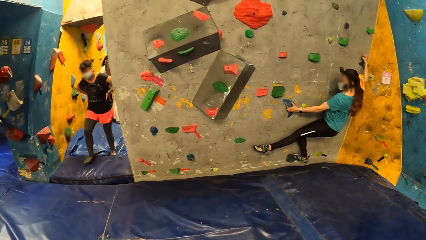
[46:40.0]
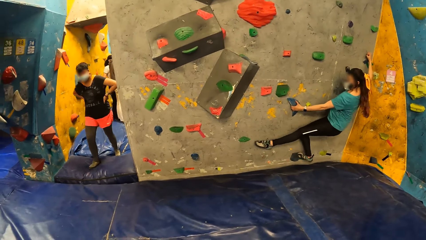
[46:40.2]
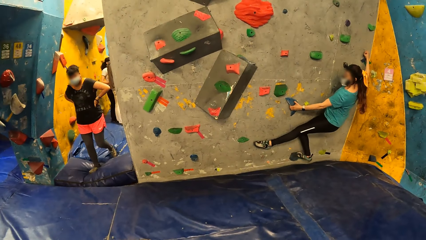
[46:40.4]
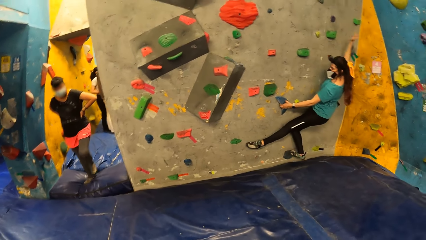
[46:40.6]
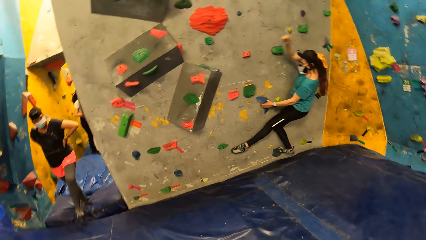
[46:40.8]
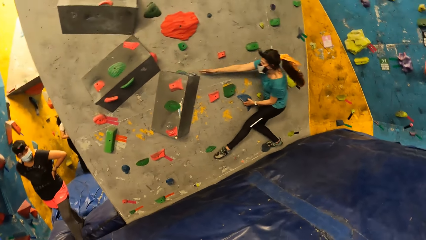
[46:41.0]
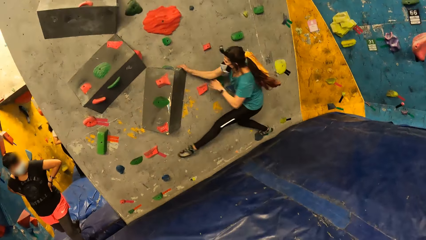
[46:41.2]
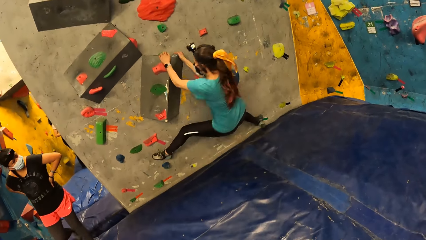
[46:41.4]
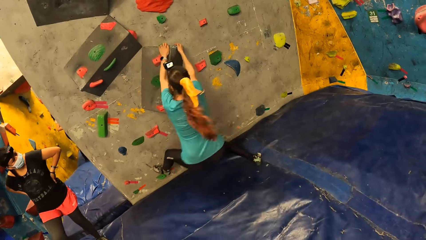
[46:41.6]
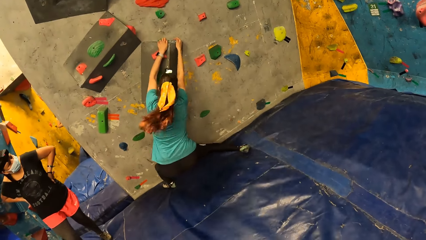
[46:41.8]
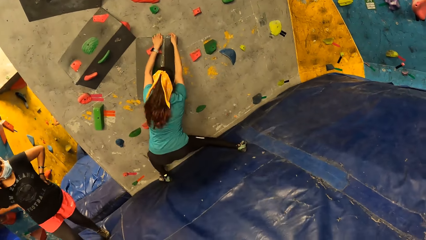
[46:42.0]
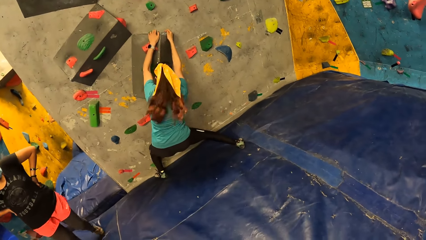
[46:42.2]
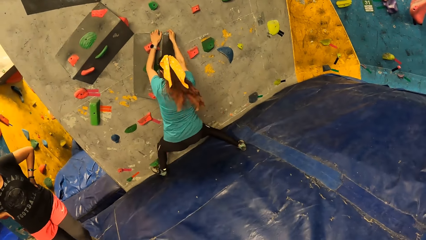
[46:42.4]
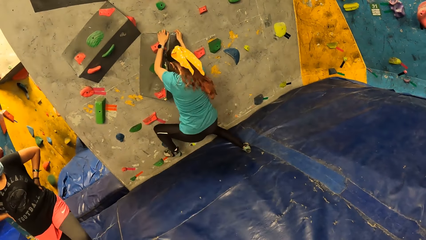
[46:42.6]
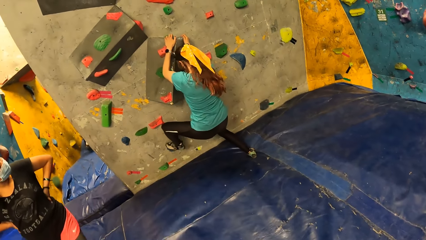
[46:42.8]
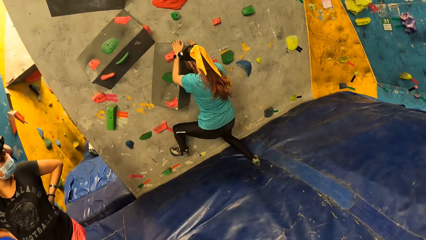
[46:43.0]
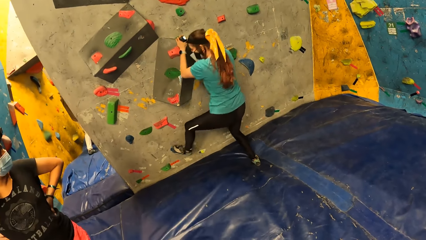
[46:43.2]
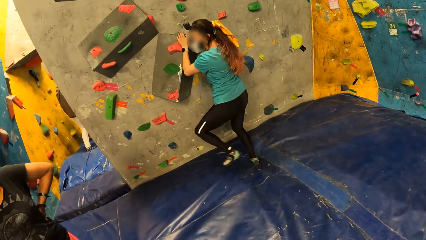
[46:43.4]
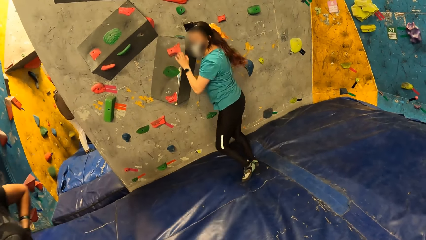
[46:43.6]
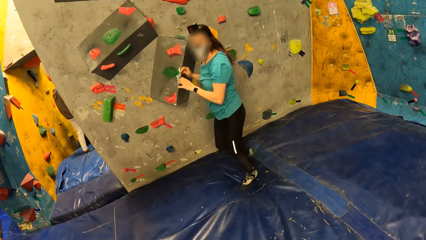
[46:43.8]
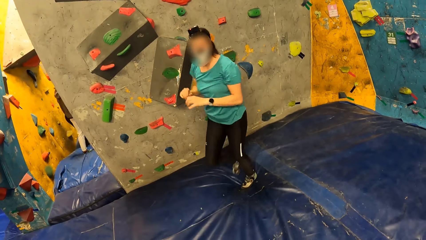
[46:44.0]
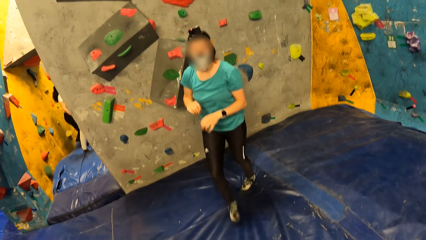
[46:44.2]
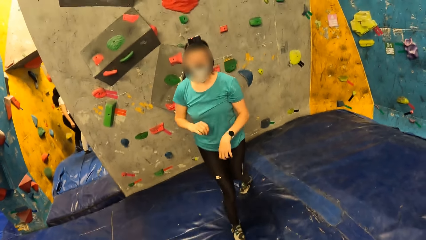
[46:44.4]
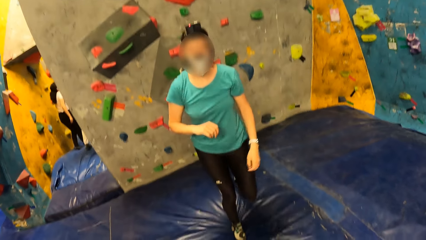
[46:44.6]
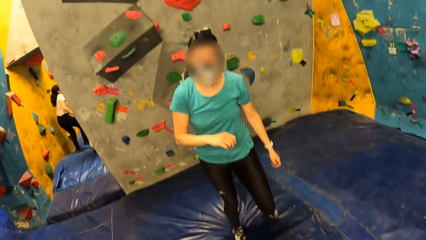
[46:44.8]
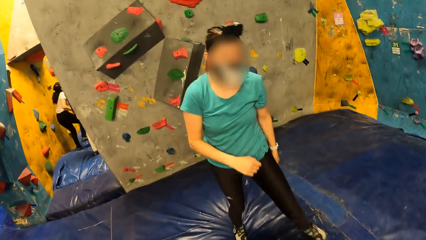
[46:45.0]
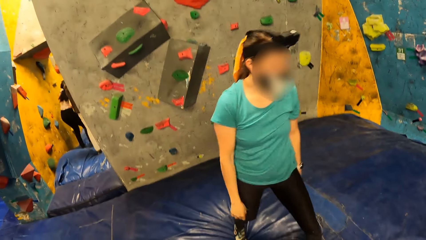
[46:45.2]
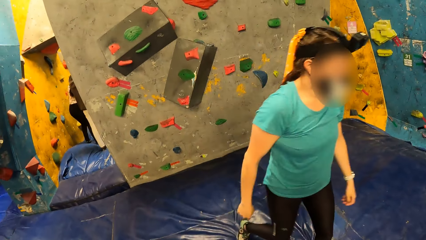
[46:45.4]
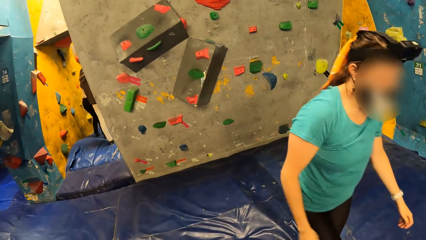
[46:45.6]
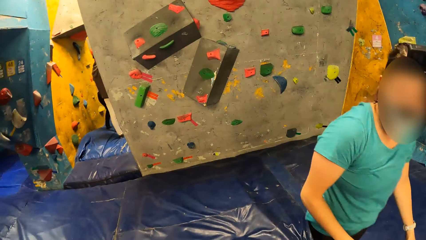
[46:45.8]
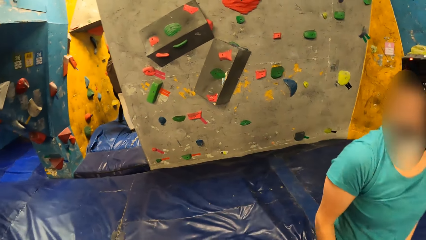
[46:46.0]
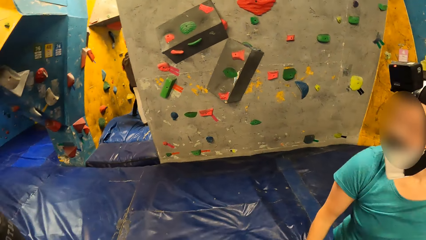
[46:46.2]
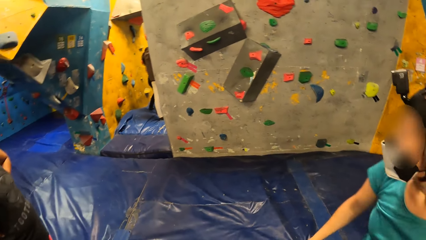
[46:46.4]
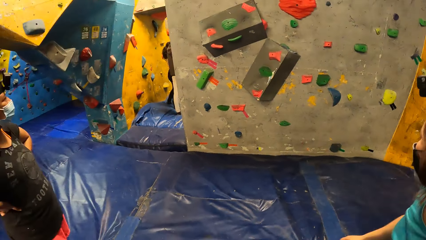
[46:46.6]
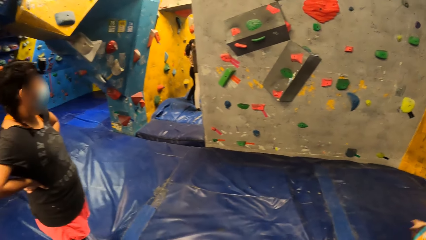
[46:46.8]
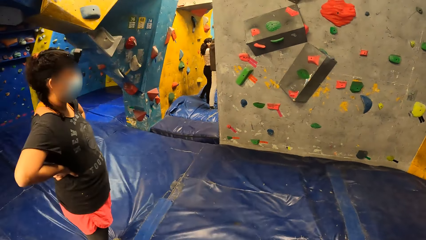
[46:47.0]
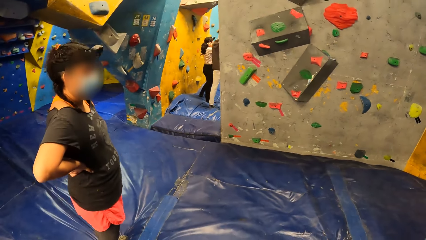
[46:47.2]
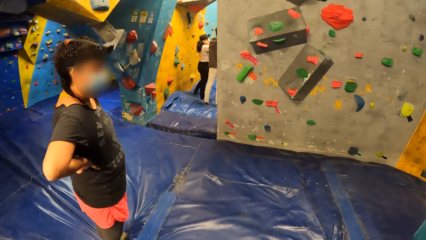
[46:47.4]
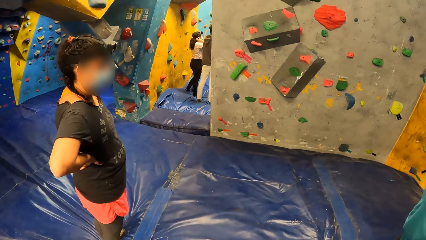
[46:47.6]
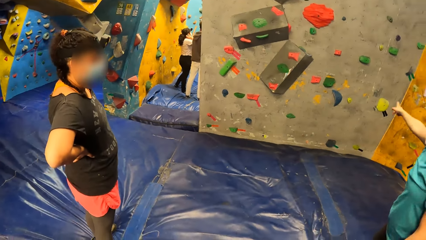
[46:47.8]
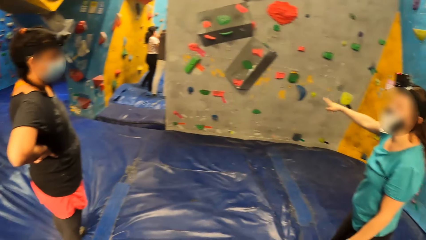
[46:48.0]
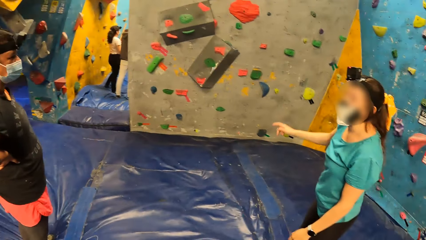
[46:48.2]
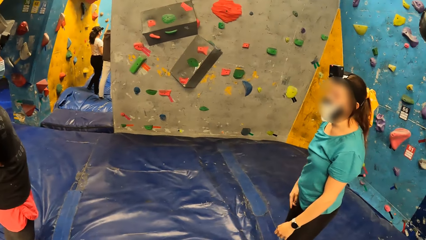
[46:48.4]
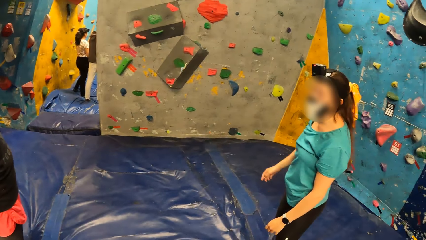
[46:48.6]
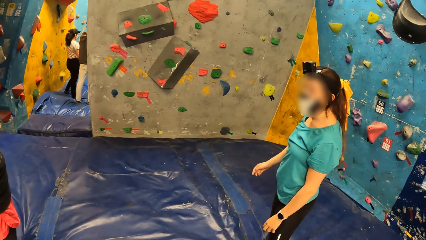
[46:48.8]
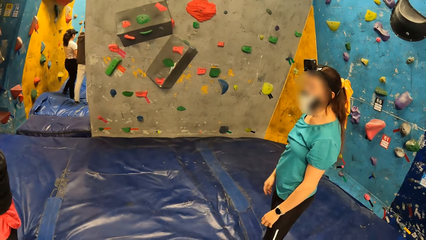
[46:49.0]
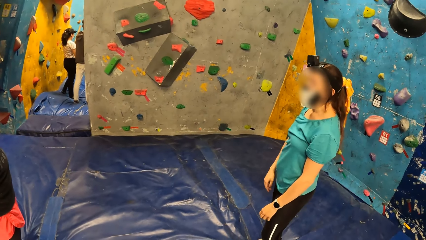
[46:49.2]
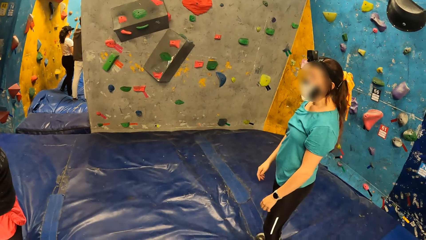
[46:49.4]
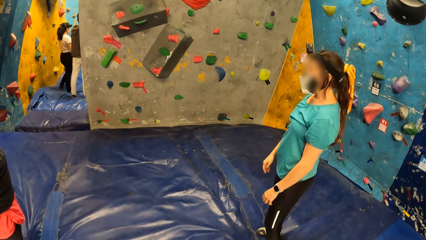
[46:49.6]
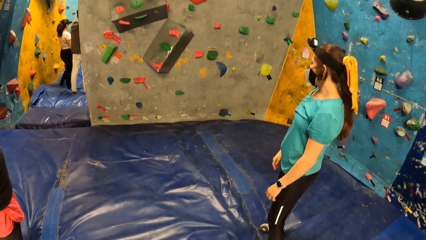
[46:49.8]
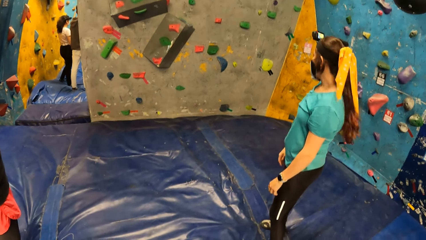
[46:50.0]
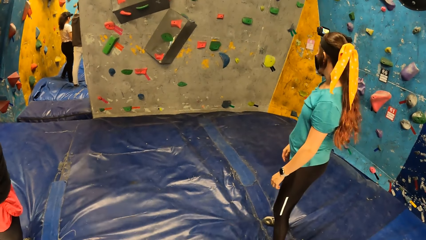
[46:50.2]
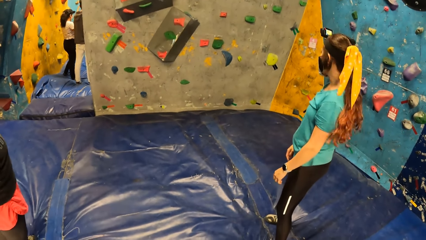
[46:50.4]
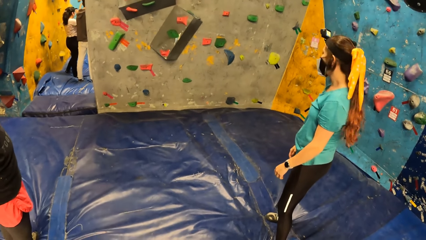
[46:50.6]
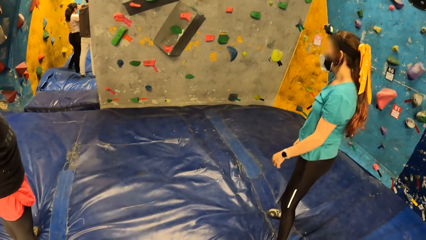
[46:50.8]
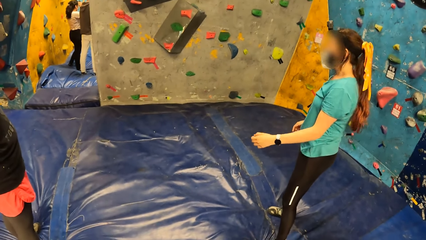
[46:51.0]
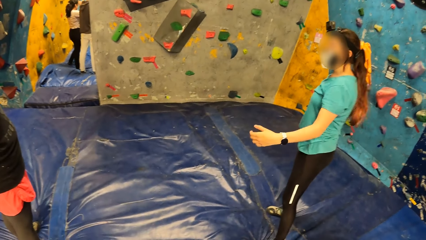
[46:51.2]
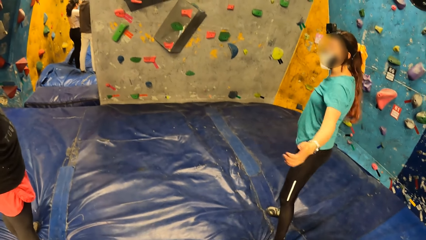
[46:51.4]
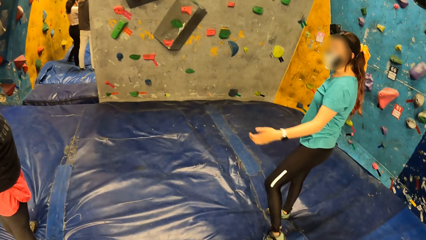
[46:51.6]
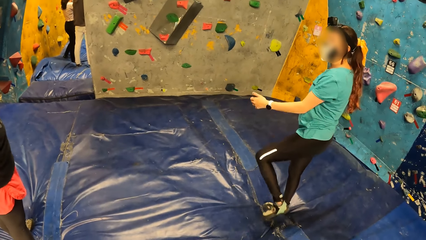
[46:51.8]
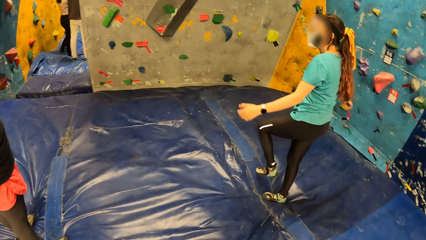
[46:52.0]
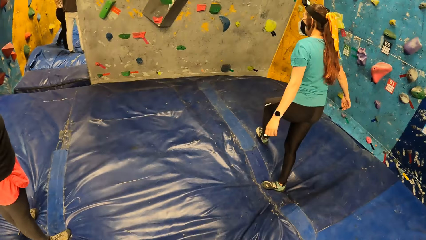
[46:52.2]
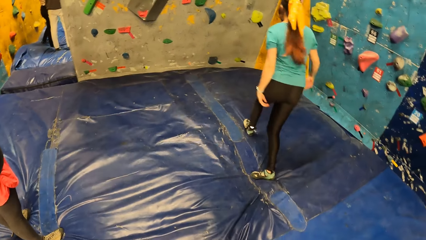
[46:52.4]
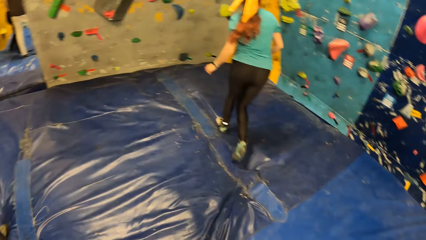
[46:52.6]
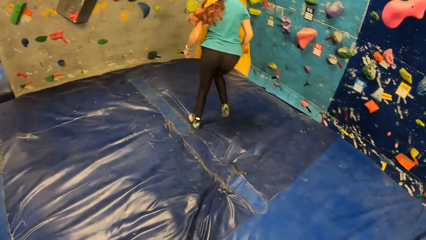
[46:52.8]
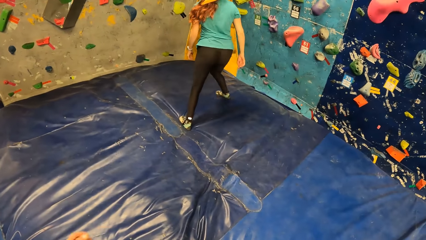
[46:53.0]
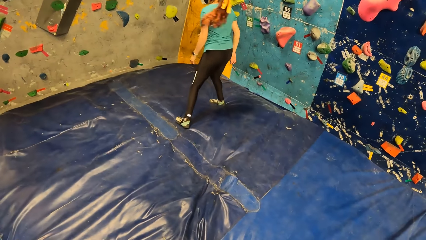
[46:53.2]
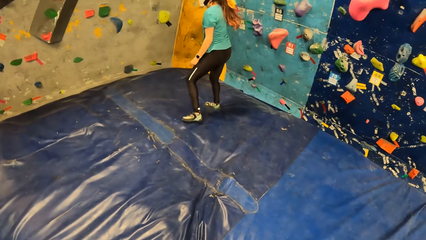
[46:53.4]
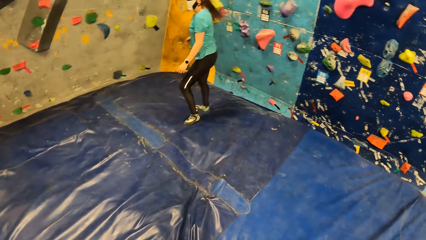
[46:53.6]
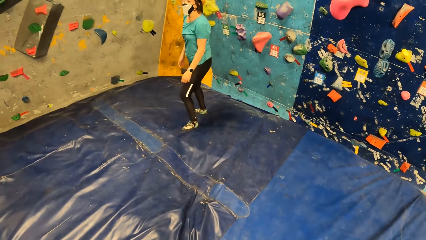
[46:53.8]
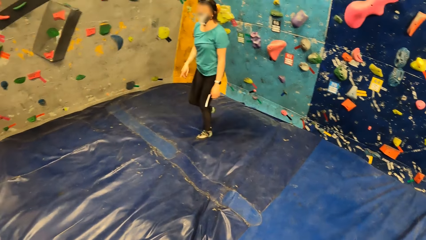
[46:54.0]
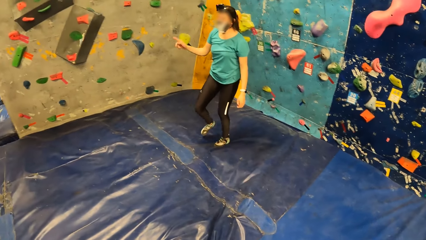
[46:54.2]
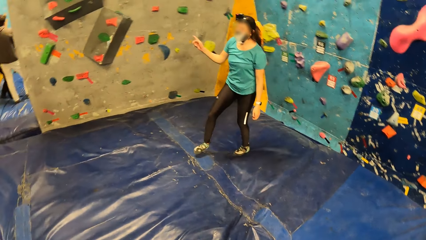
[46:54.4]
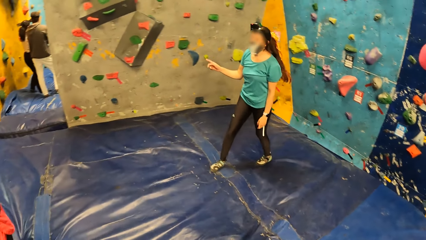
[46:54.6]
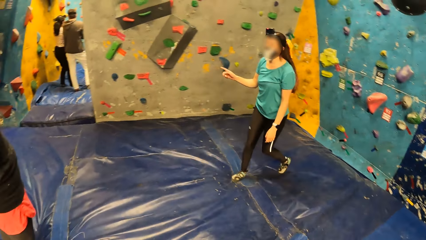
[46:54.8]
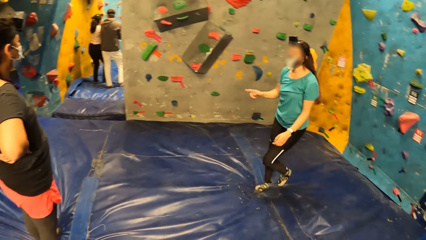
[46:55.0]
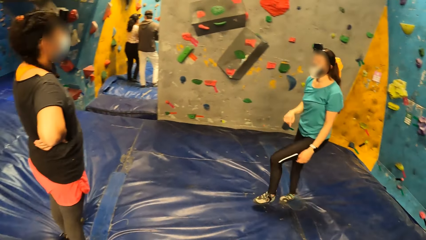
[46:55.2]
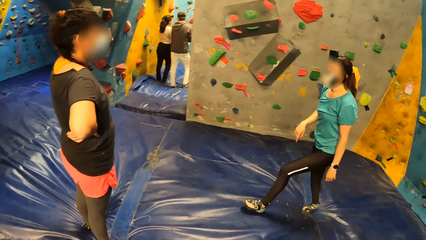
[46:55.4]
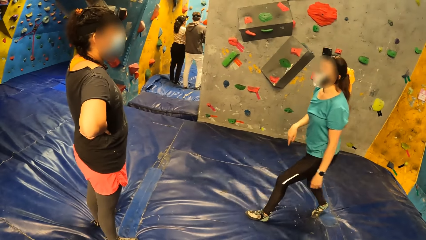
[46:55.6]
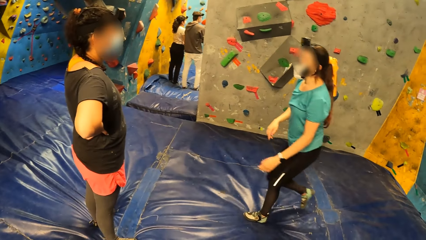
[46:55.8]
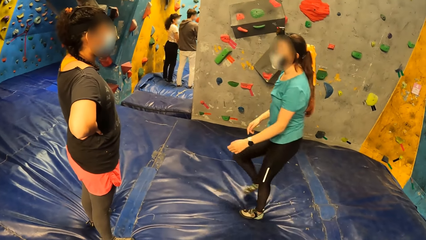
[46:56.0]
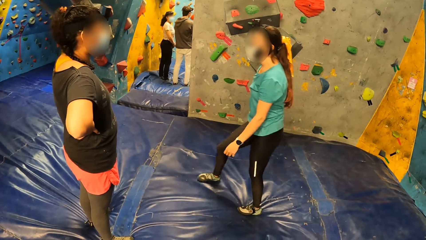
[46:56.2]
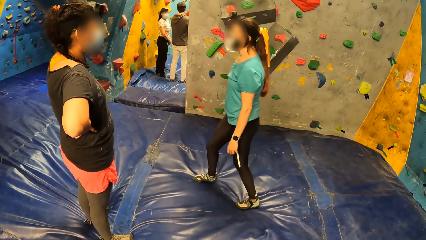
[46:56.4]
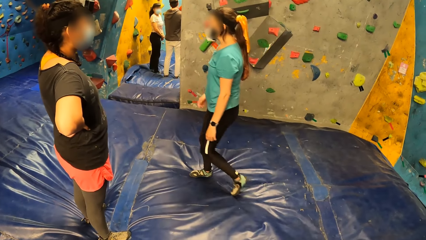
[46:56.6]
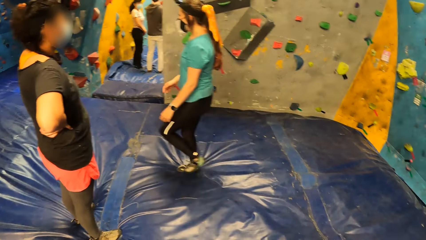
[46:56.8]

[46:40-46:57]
The woman drops to the crash pad from the climbing wall. The woman interacts with another woman.
